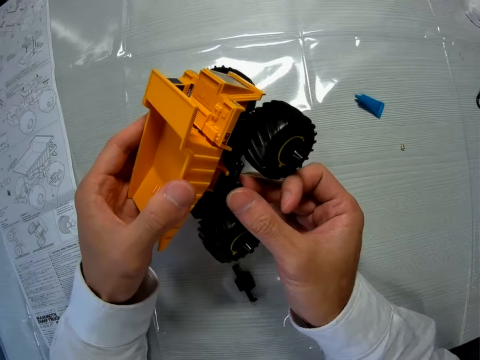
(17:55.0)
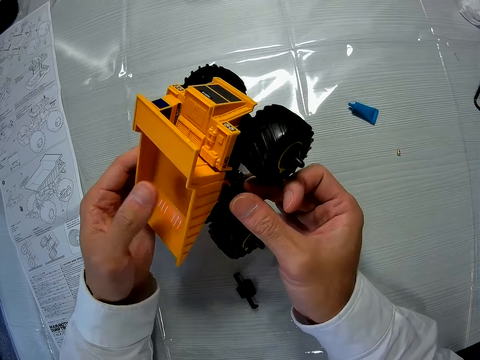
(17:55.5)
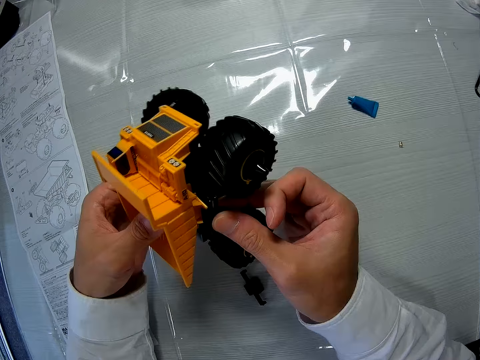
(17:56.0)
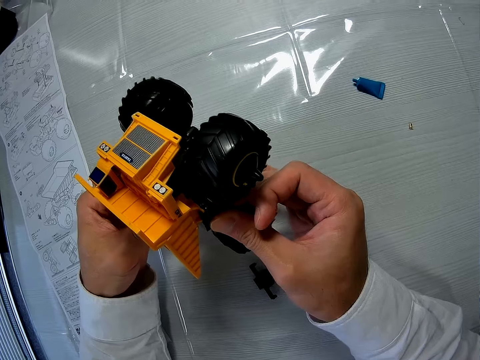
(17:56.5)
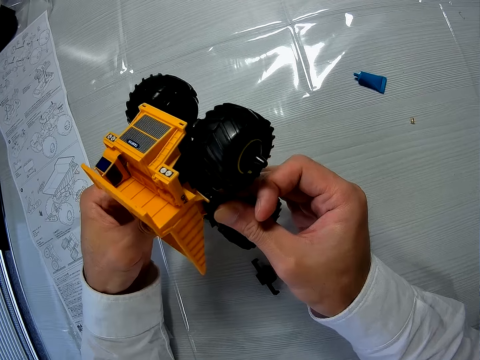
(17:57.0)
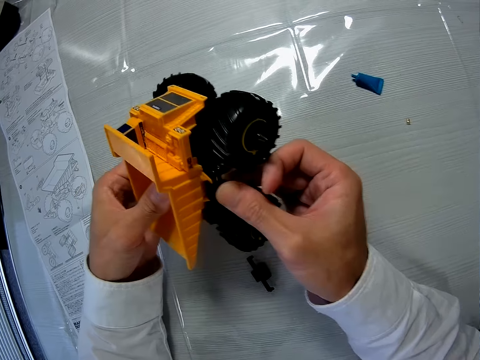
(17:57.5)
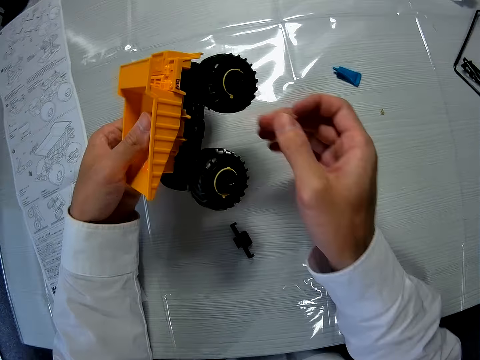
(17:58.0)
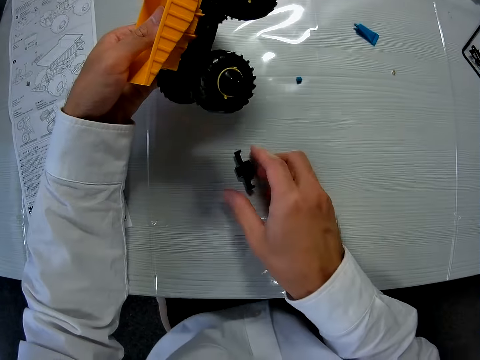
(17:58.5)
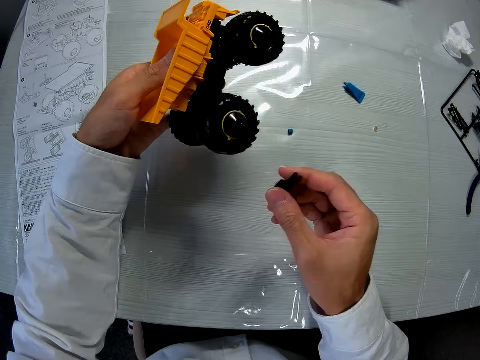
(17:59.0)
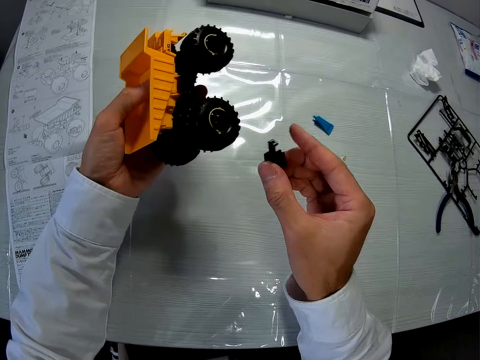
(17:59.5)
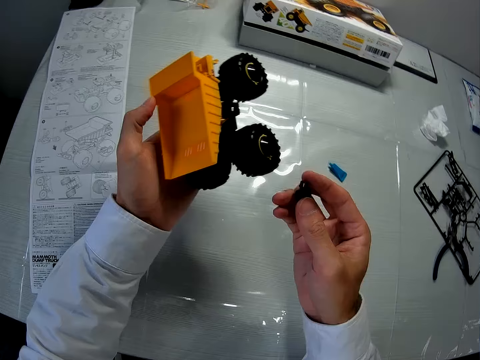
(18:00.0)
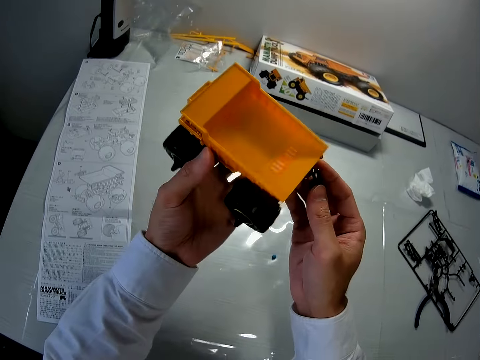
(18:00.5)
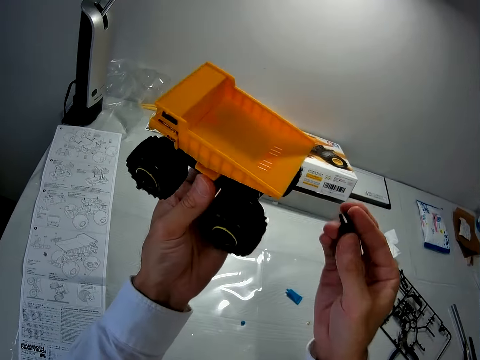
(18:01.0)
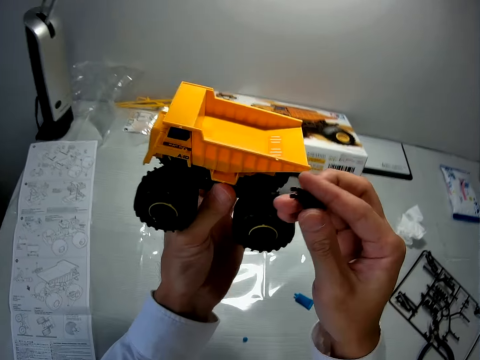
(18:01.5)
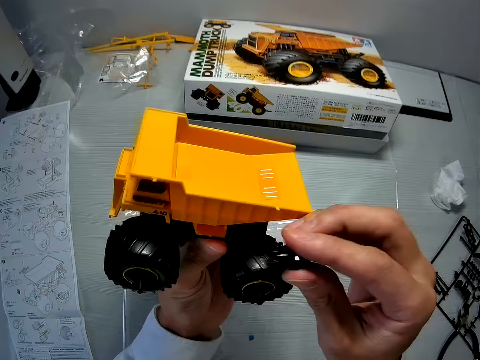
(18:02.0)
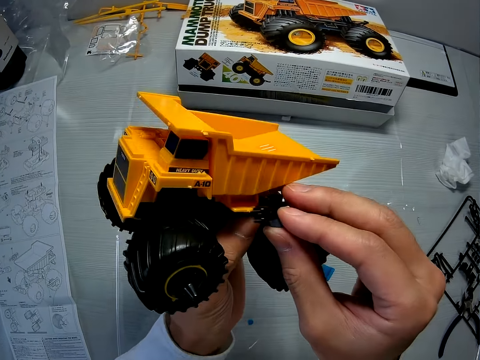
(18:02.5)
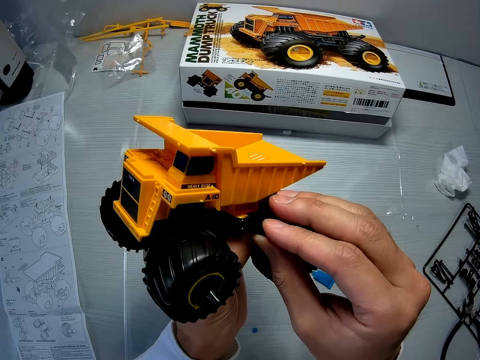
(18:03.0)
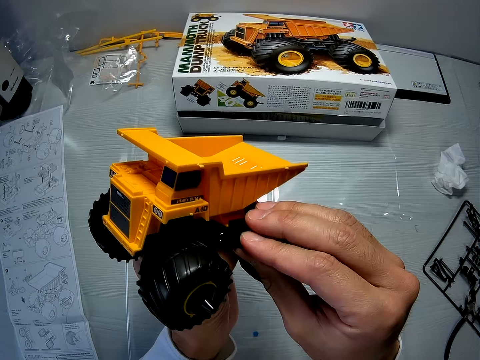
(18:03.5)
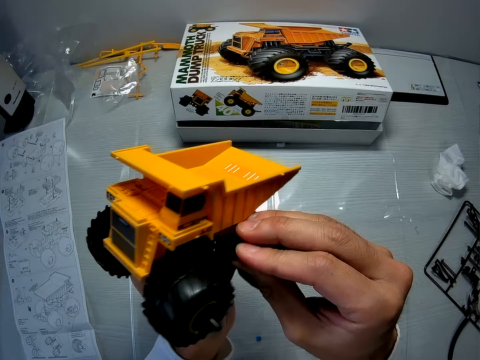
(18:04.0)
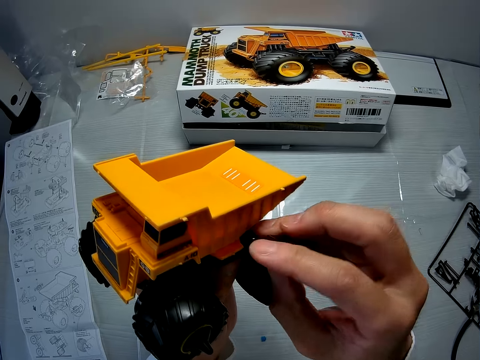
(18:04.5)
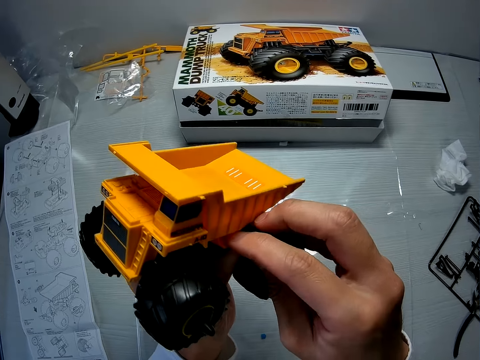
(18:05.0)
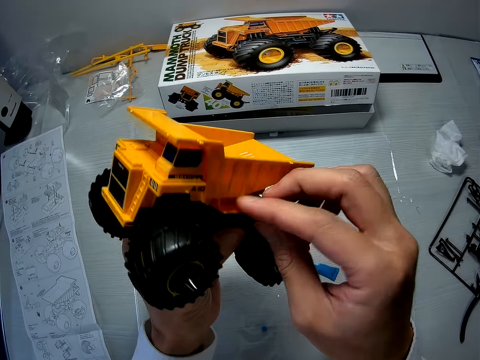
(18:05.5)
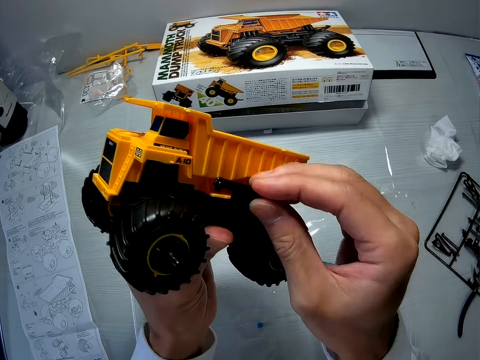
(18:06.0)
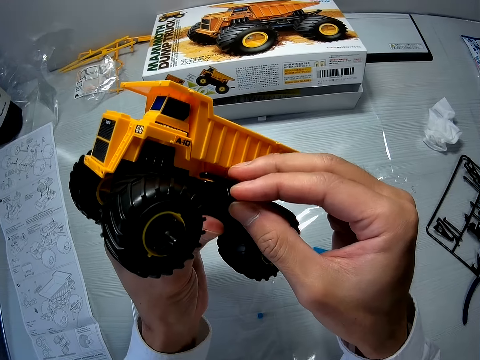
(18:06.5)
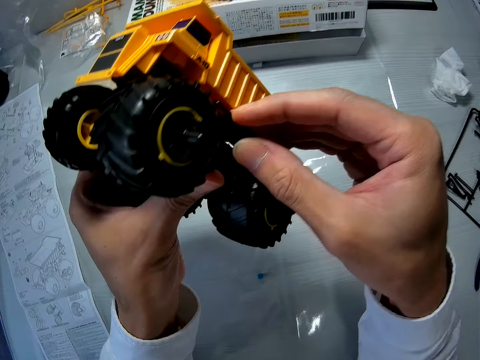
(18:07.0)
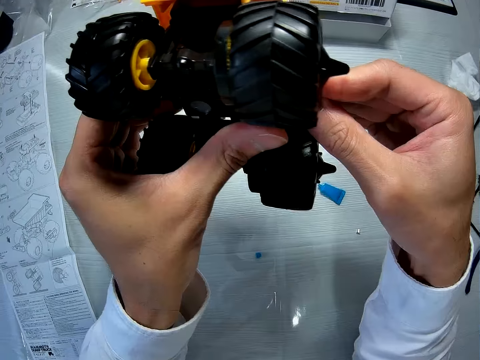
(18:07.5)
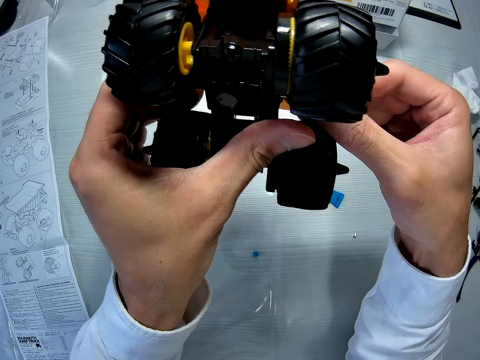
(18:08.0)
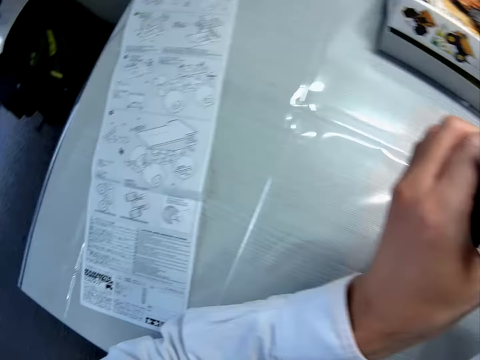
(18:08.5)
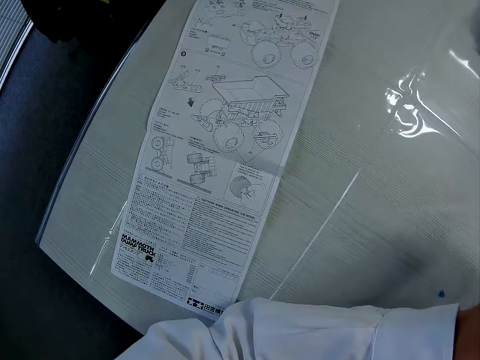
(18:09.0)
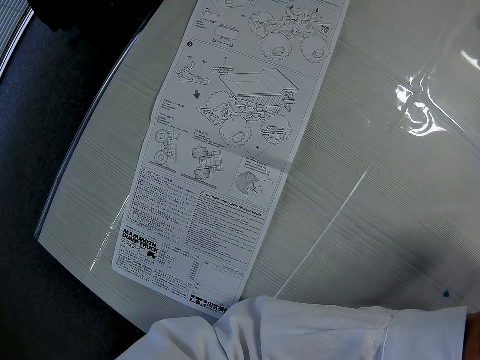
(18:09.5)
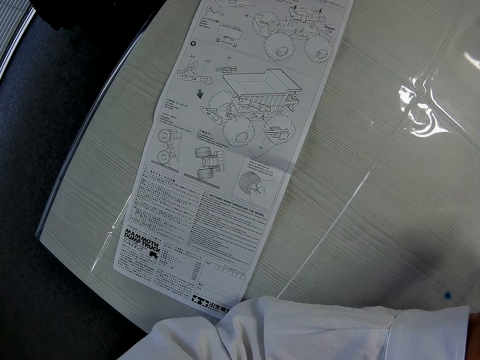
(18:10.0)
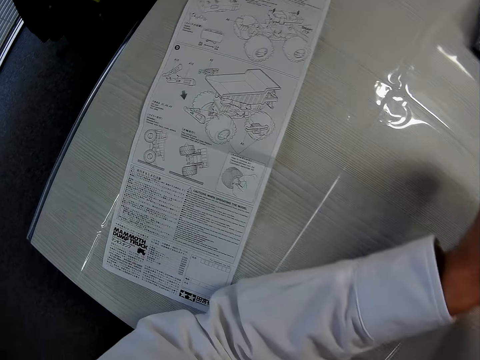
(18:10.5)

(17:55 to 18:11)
The camera wearer picks up a piece of plastic from the table. They use the piece of plastic to clip the yellow plastic to the toy truck.

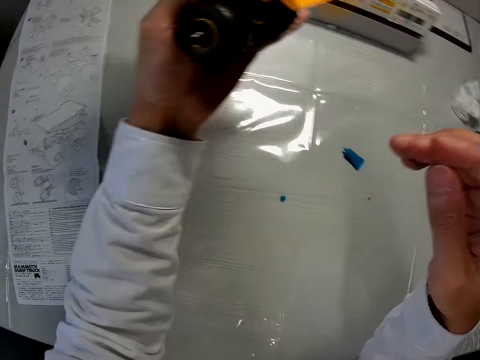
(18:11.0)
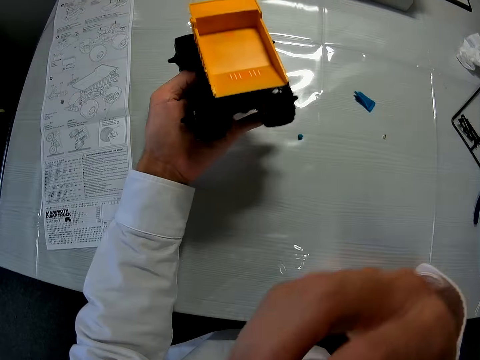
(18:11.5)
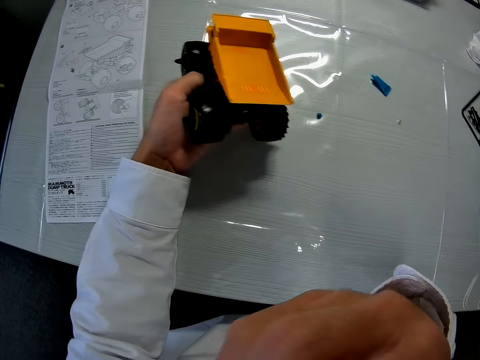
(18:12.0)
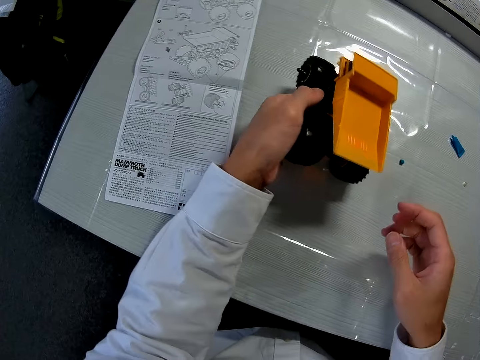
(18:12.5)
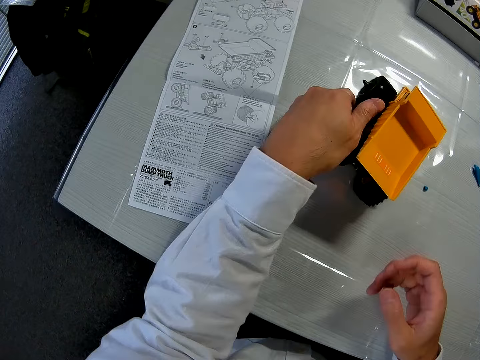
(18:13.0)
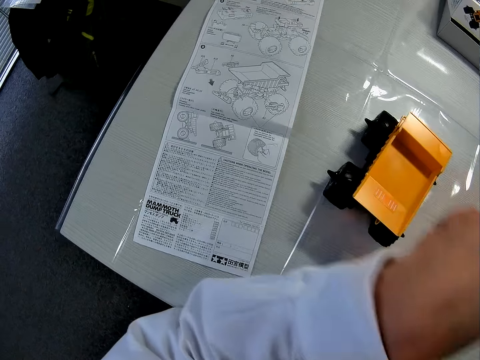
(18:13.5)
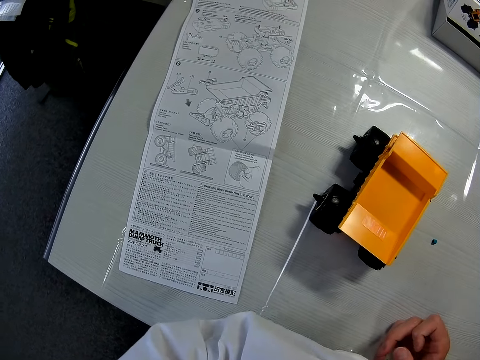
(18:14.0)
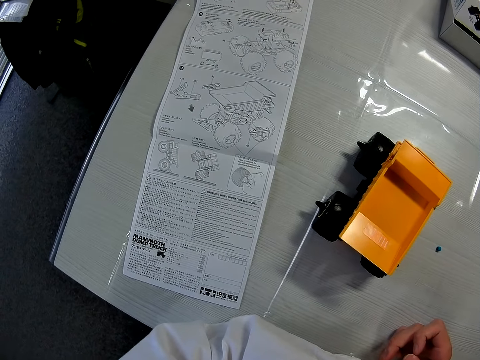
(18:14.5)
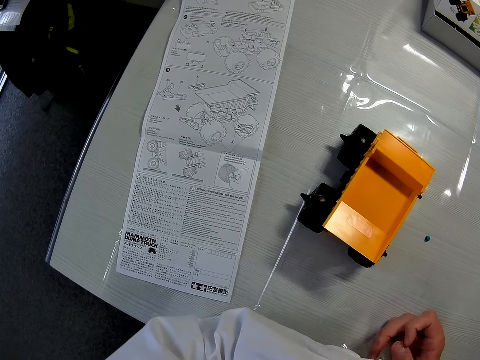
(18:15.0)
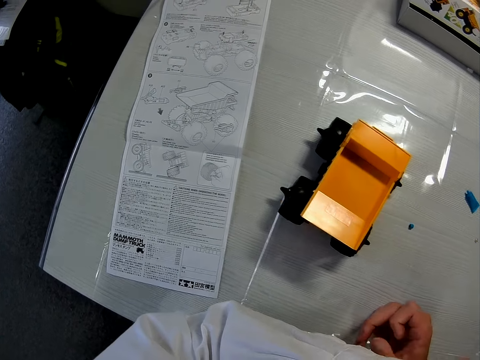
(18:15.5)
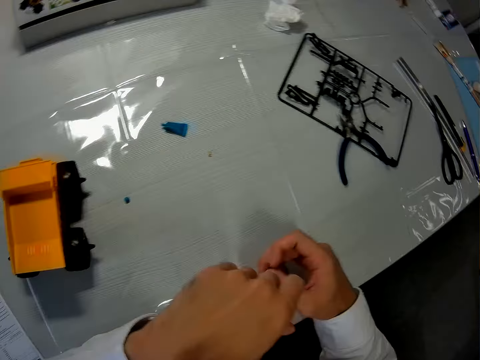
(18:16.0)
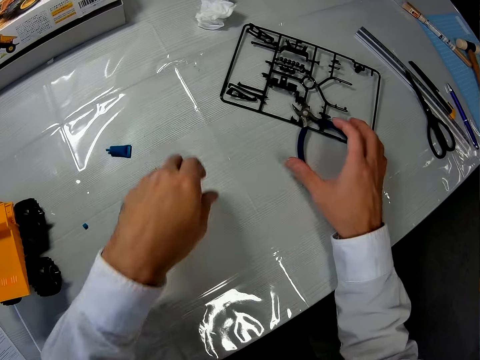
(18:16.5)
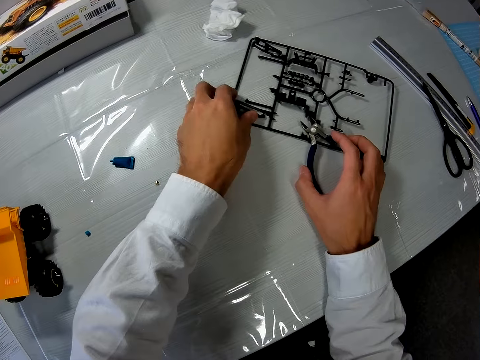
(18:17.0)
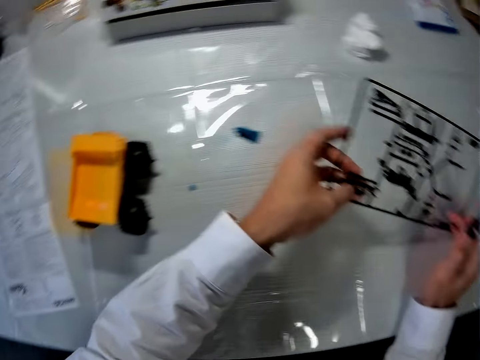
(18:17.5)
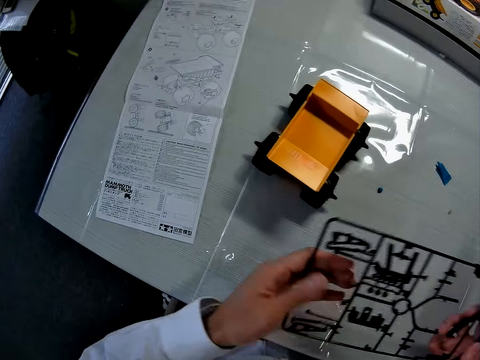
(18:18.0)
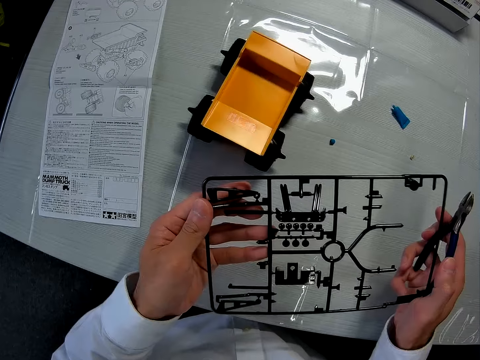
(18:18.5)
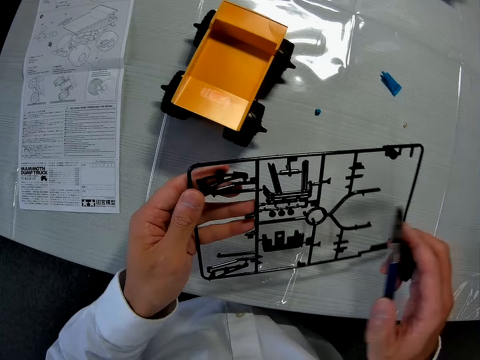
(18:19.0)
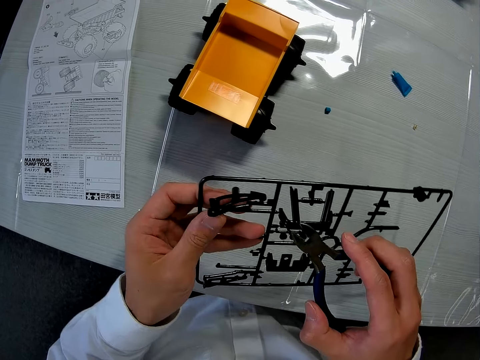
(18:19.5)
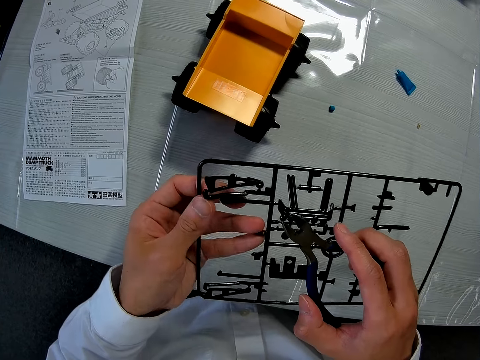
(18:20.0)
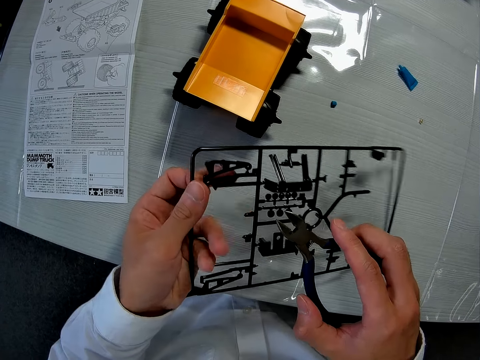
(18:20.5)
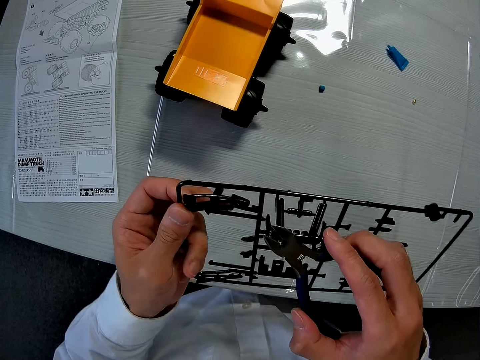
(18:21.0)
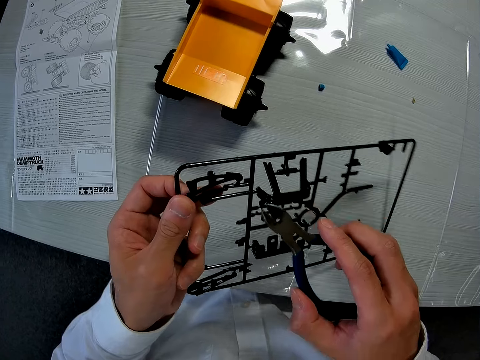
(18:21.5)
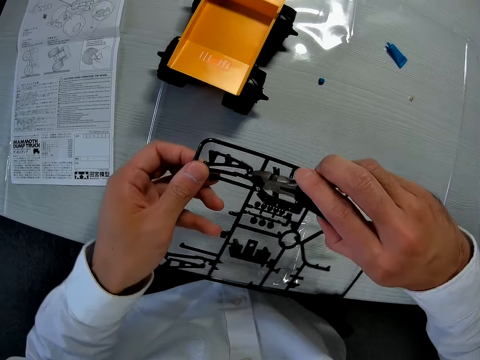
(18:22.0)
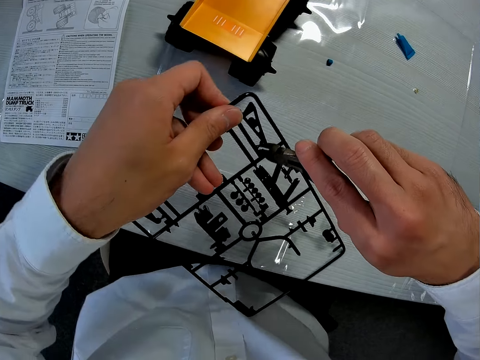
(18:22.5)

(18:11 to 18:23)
The camera wearer drops the toy truck on the table. He picks up a sheet from the table with his left hand. He picks up a cutter, a sledge cutter pliers, from the table with his right hand.
